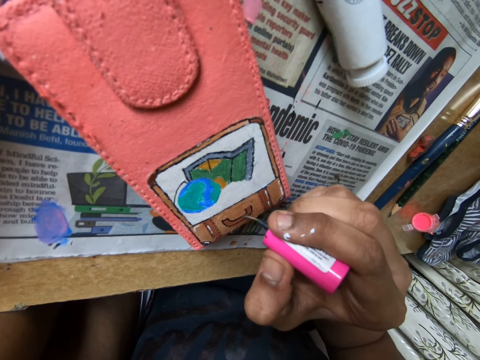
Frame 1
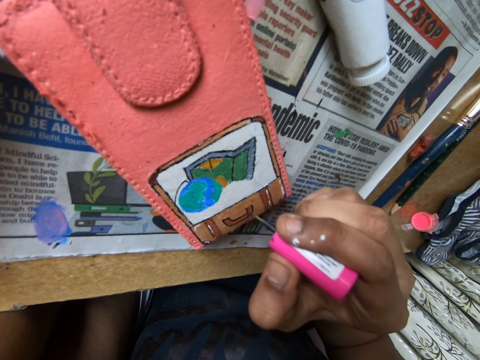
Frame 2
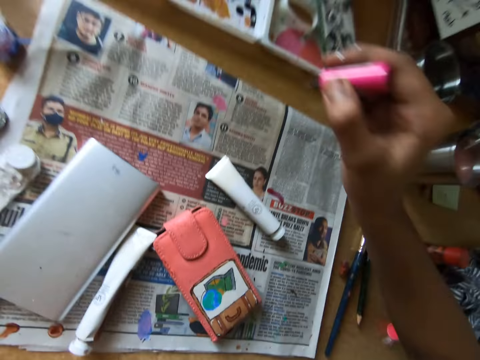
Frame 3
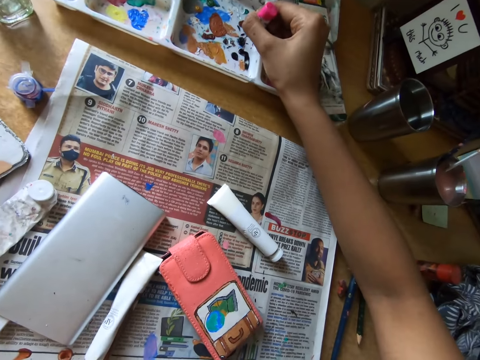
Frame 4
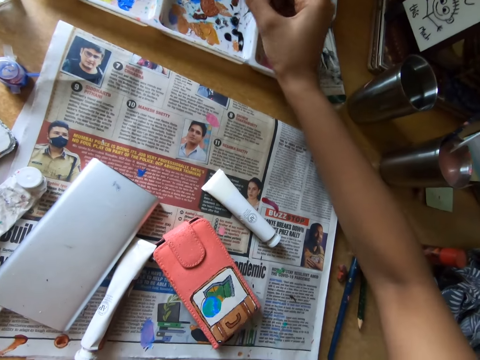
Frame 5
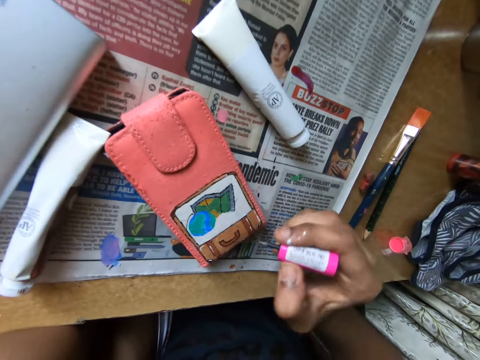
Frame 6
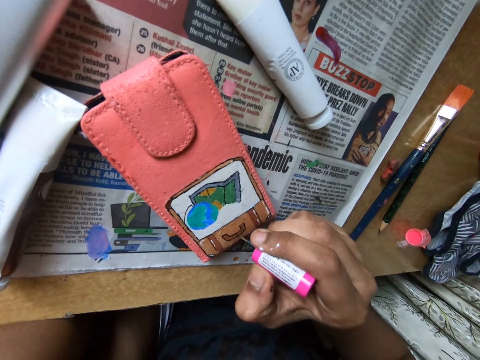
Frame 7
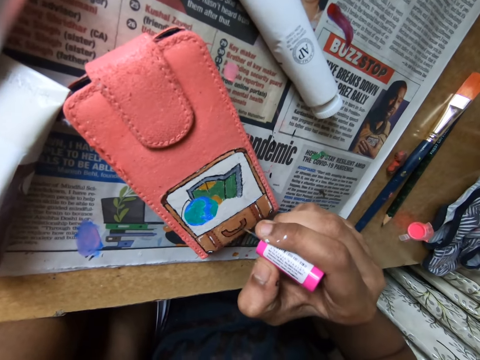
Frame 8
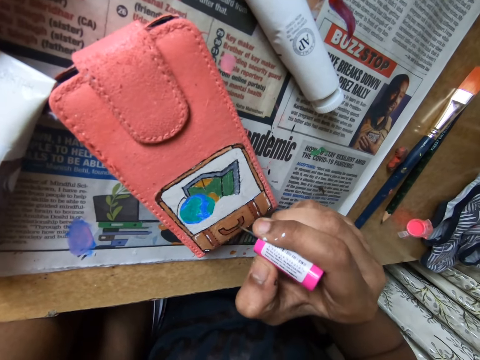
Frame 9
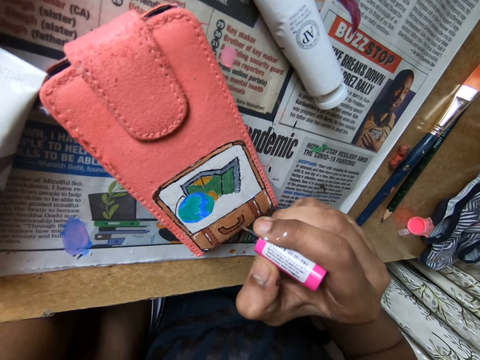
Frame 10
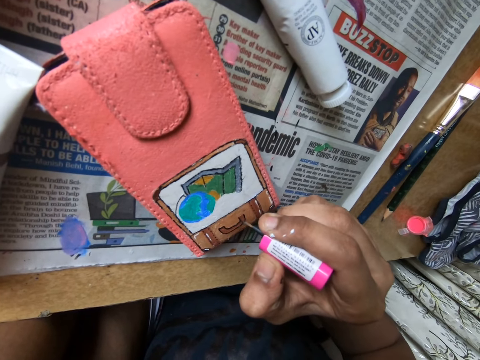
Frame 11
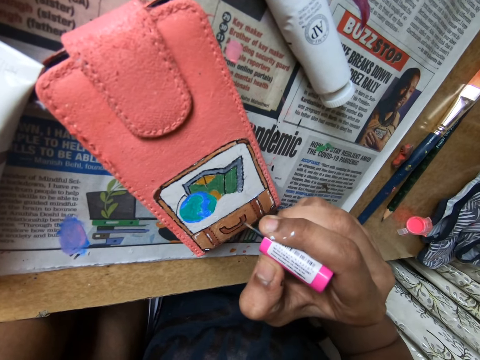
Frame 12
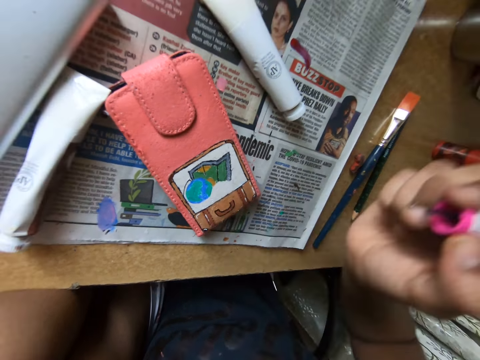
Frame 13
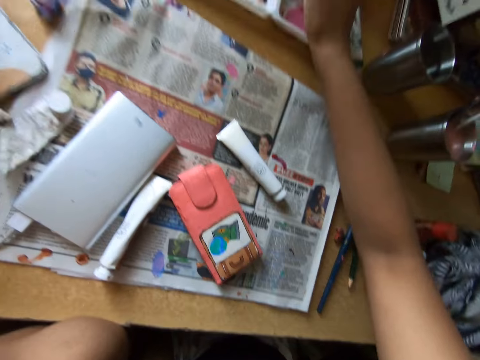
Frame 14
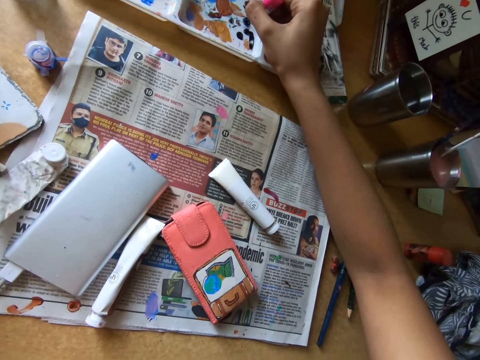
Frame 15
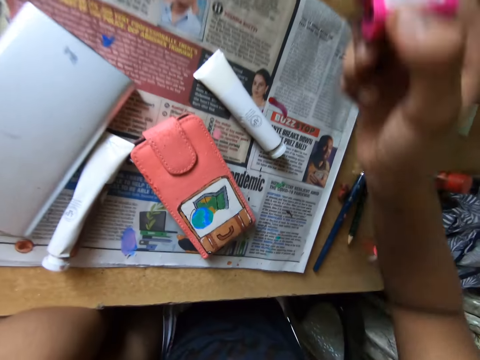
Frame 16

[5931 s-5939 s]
The camera wearer dabs the paint brush on the paint tray on the table with her right hand. She paints on the phone case on the table with the paint brush in her right hand. She dabs the paint brush on the paint tray on the table with her right hand.

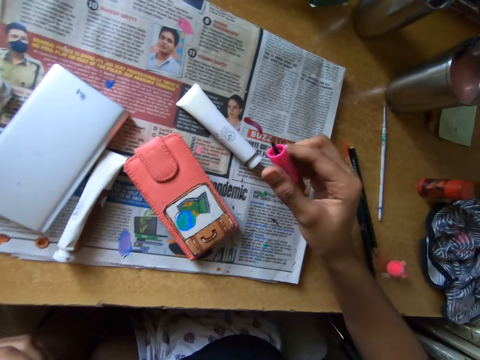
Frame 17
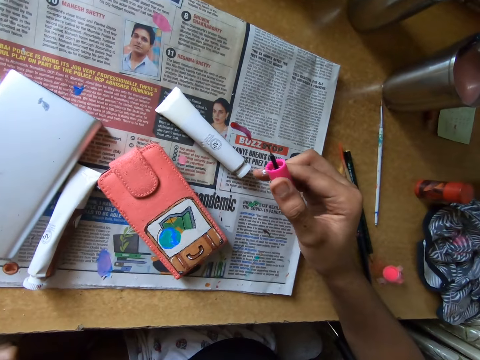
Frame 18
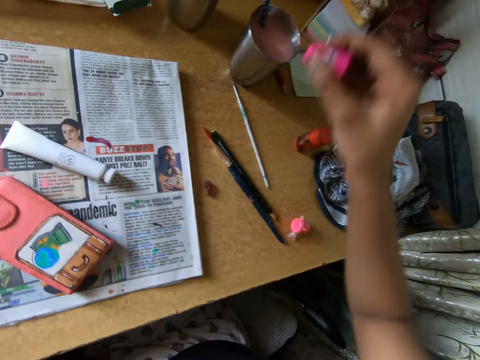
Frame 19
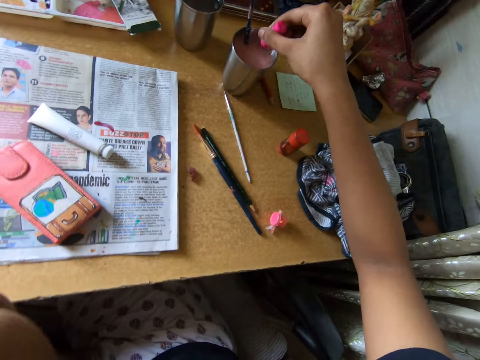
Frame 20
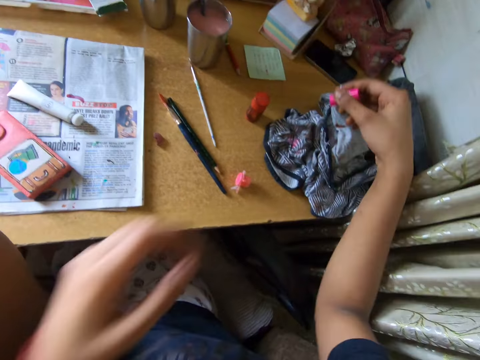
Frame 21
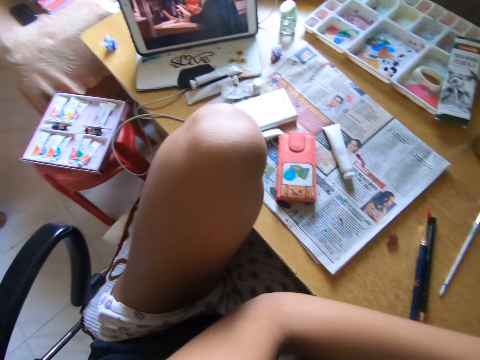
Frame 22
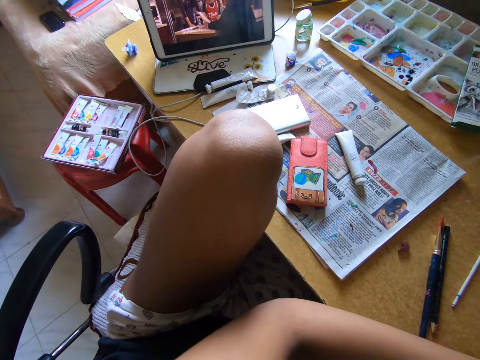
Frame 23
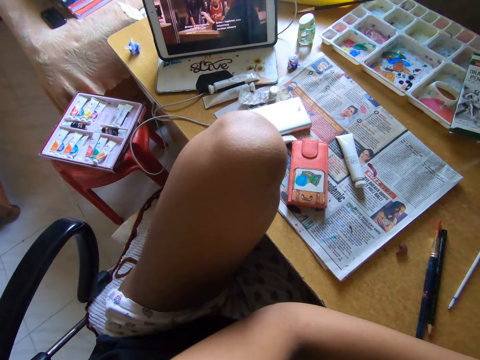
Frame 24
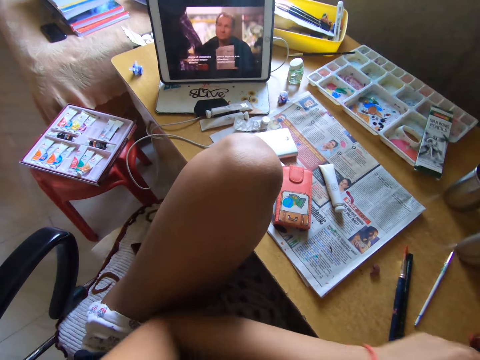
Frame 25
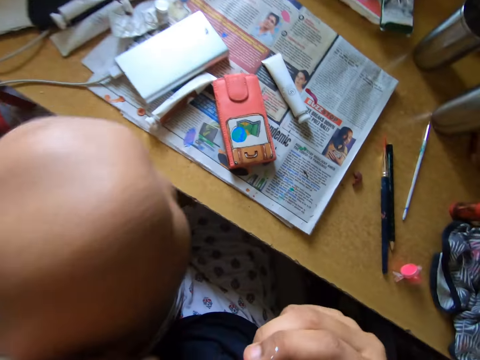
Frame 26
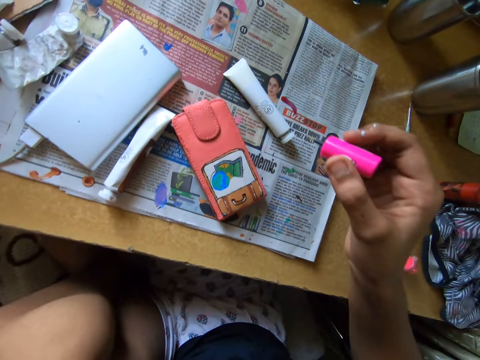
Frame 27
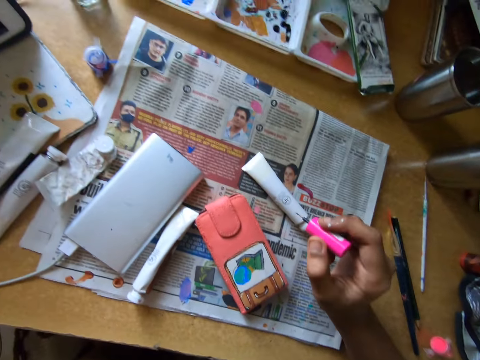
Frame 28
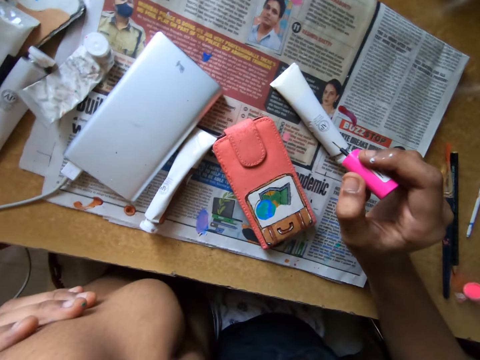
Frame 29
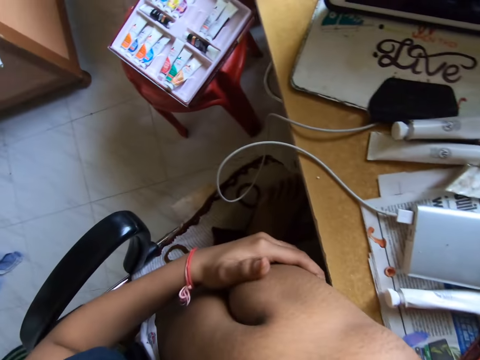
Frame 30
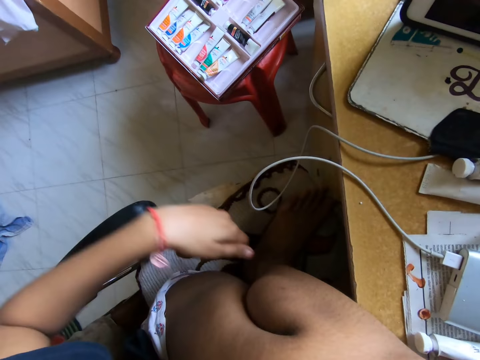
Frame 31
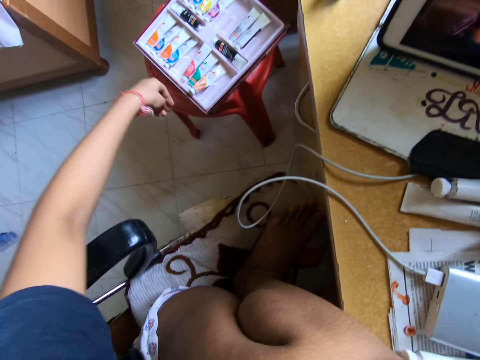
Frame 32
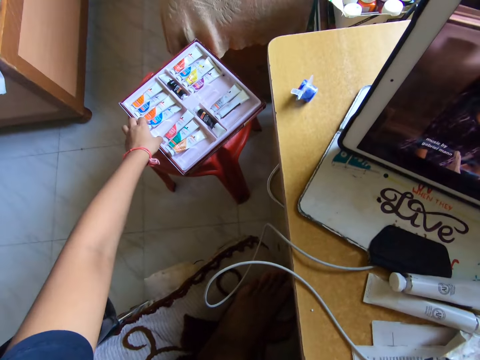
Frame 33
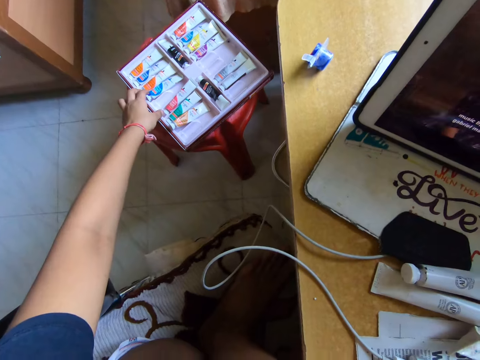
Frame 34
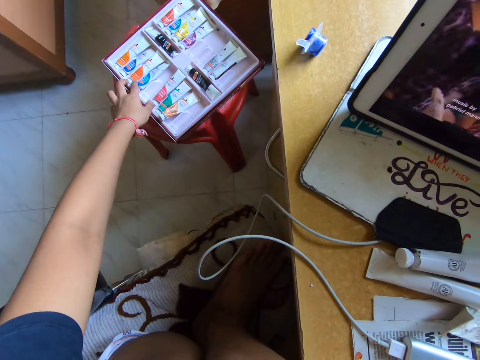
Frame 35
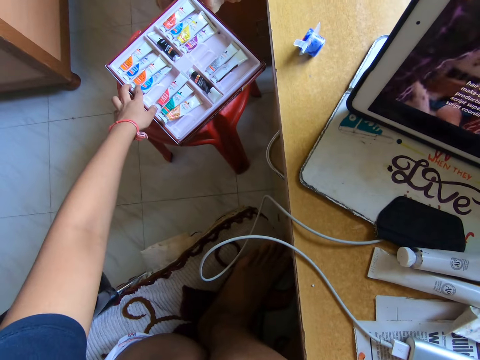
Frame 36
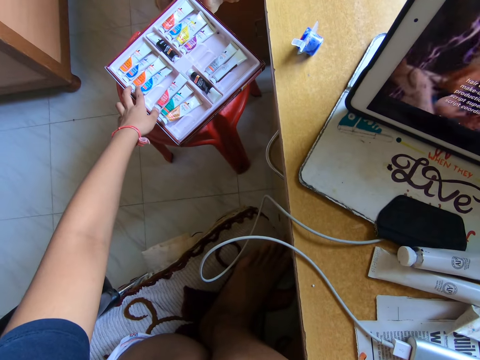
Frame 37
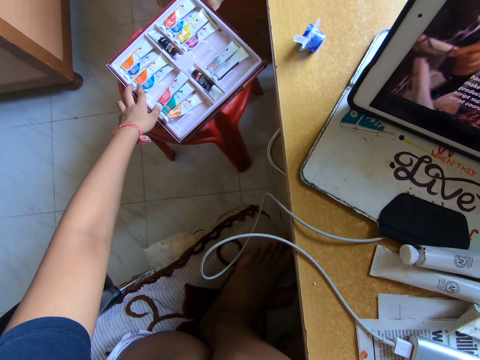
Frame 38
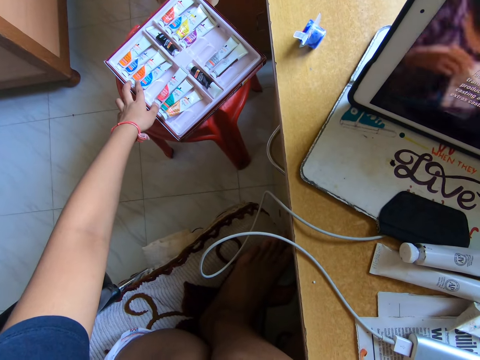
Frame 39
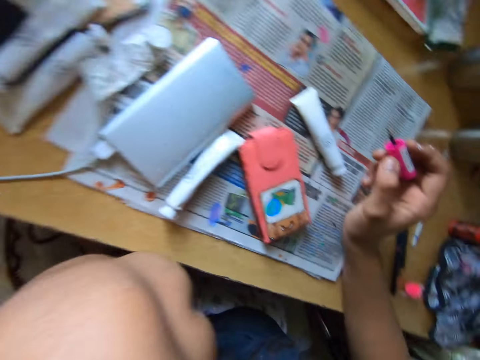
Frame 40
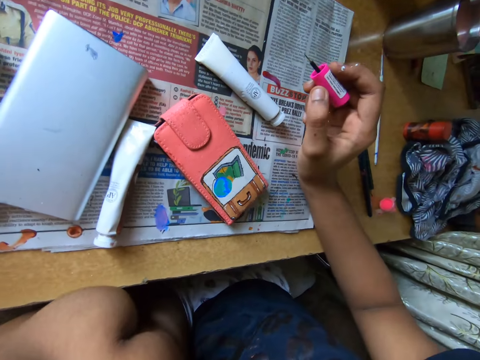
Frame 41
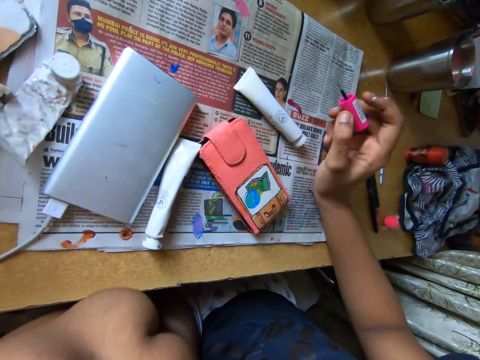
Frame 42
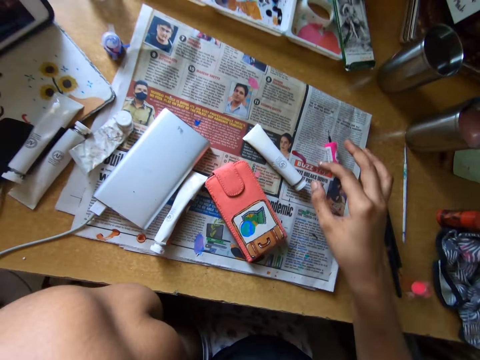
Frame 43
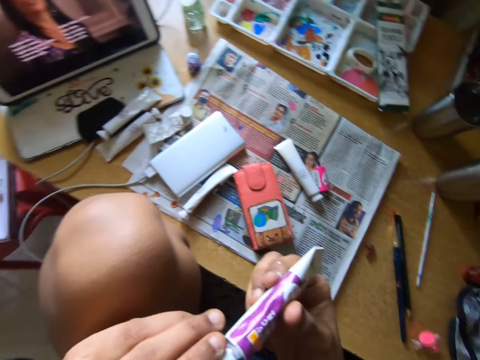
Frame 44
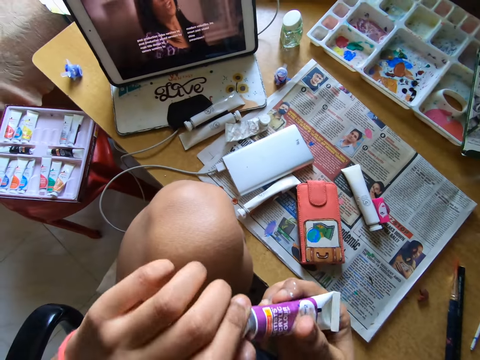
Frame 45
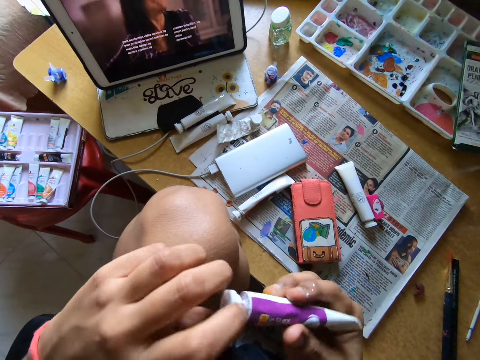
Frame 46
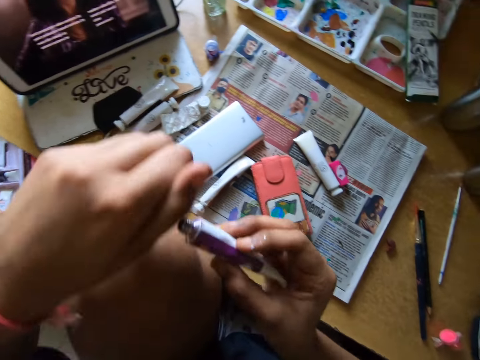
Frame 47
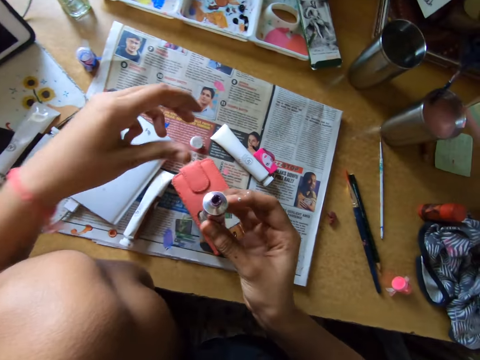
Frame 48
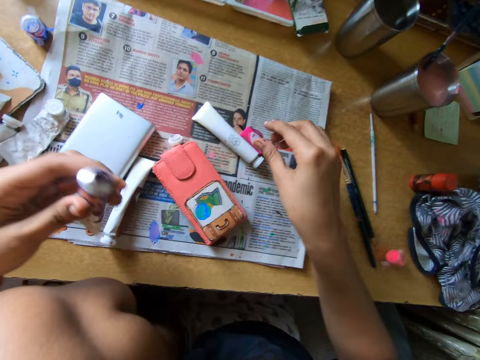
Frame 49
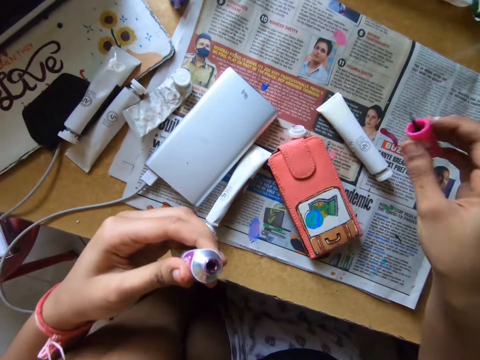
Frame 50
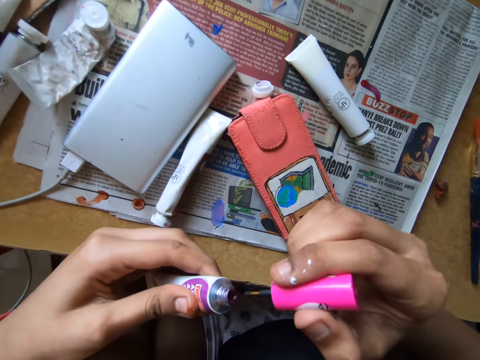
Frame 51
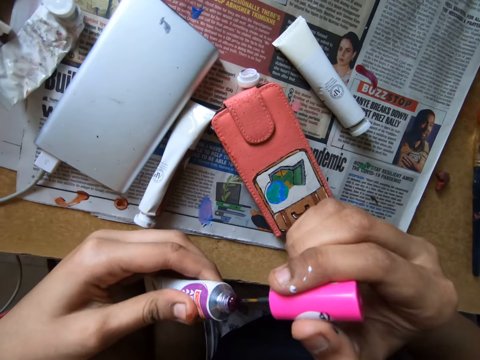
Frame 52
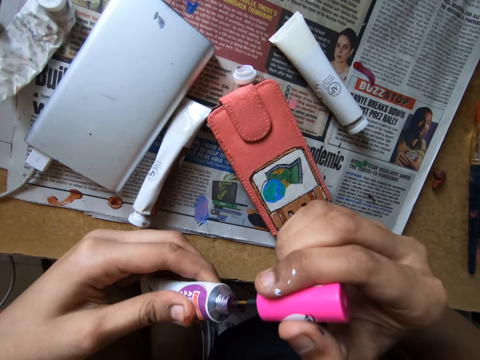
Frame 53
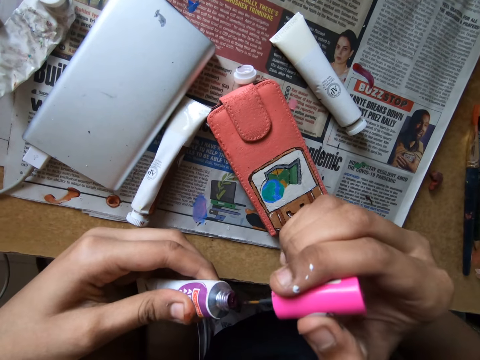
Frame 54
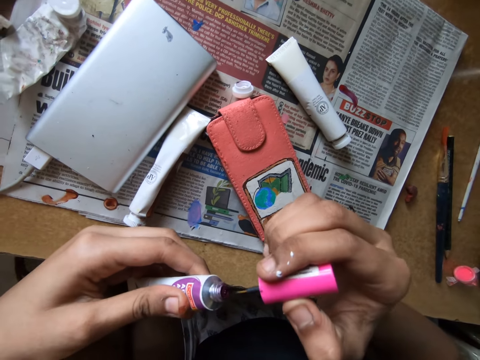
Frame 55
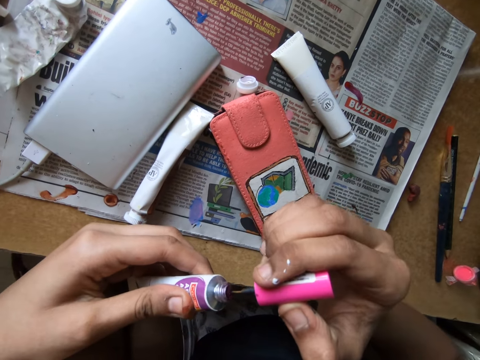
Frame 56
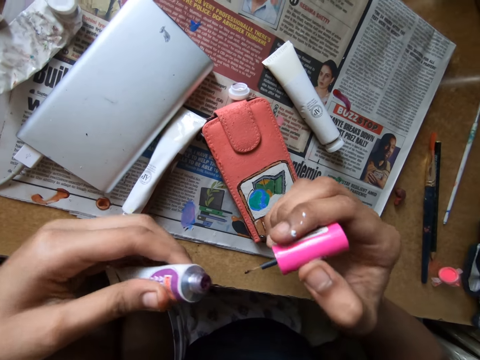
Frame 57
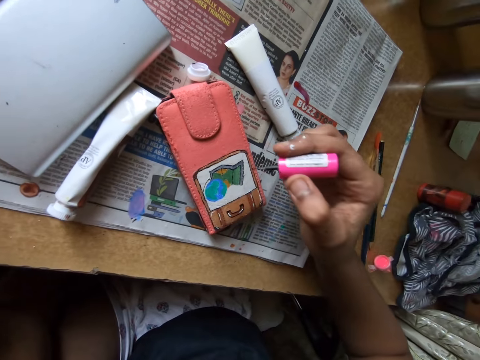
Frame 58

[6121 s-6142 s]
The camera wearer takes a polish brush or paint brush. She dabs the paint brush in the water in the cup on the table with her right hand. She rubs the paint brush on a cloth on the table with both hands. She looks around the table. She picks up a paint tube from a set of paint tubes on a stool with her left hand. She touches the finger slab ink. She puts the polish brush on the table. She opens the paint tube in her left hand with her left hand. She drops the paint tube cap on the table with her left hand. She passes the paint tube in her right hand to her left hand. She picks up the paint brush on the table with her right hand. She scoops paint from the paint tube with the paint brush in her right hand.
